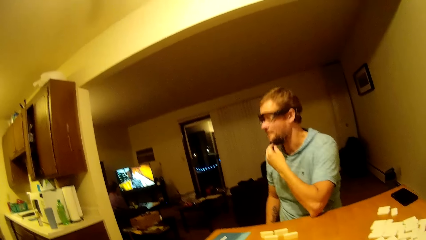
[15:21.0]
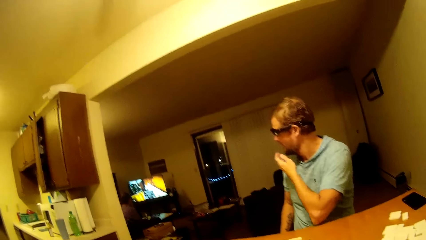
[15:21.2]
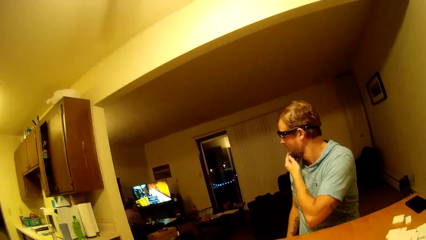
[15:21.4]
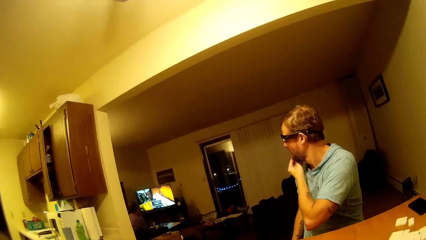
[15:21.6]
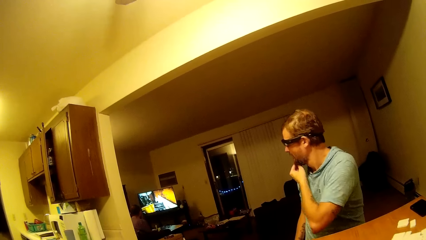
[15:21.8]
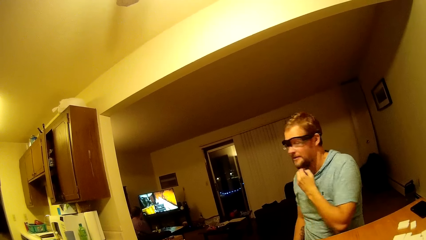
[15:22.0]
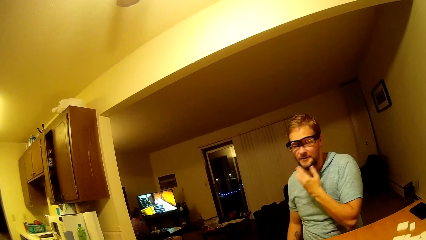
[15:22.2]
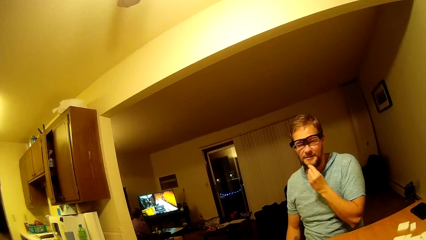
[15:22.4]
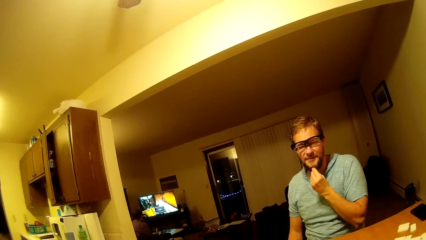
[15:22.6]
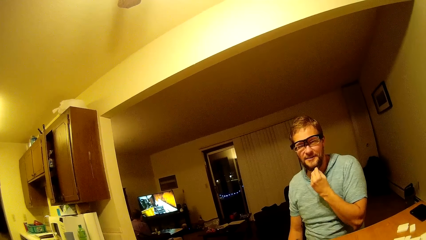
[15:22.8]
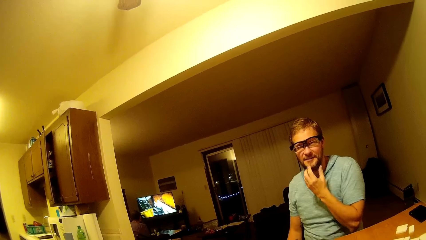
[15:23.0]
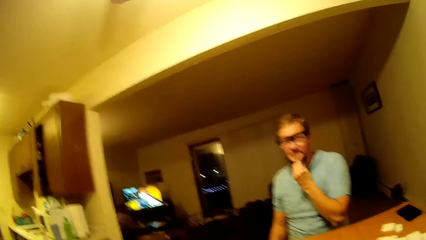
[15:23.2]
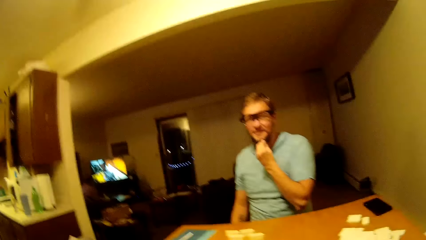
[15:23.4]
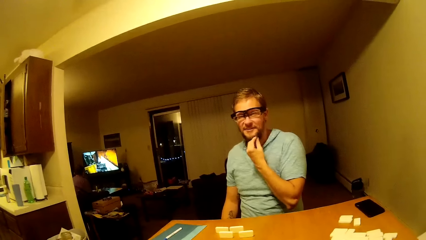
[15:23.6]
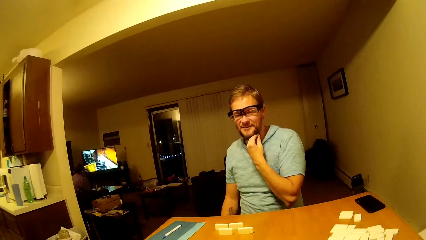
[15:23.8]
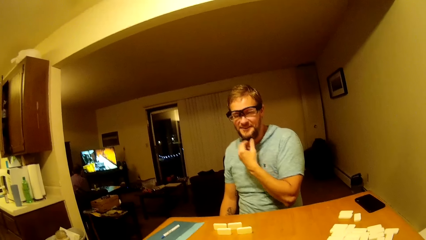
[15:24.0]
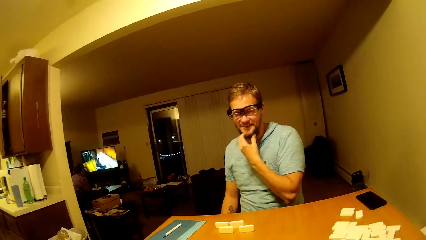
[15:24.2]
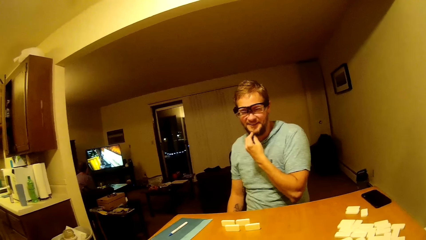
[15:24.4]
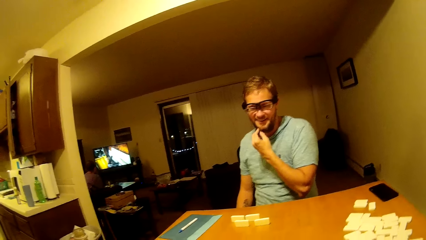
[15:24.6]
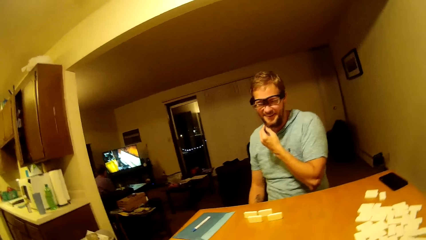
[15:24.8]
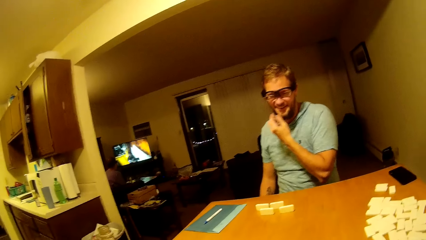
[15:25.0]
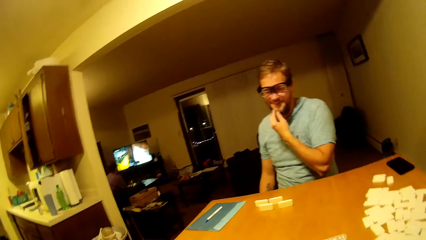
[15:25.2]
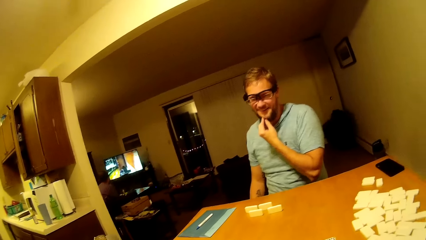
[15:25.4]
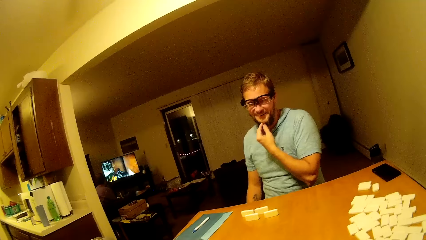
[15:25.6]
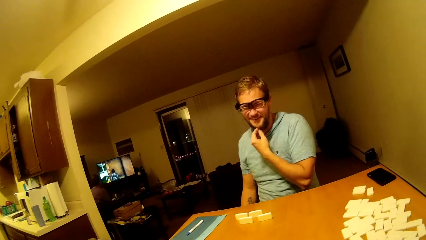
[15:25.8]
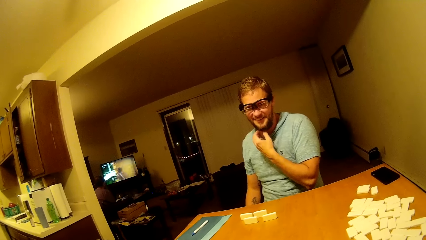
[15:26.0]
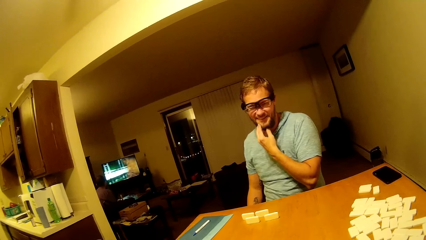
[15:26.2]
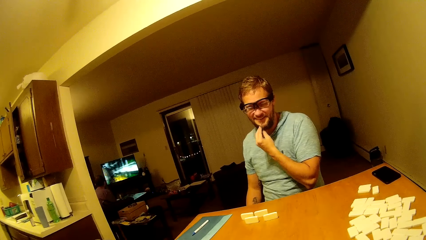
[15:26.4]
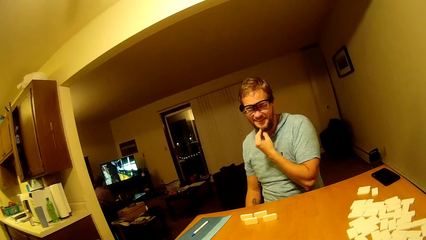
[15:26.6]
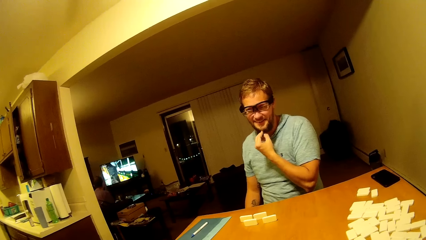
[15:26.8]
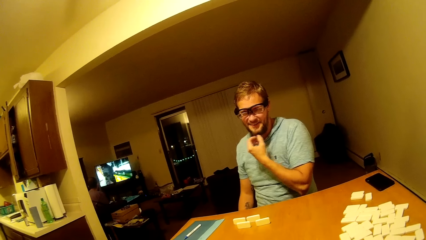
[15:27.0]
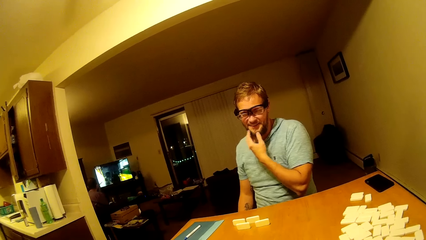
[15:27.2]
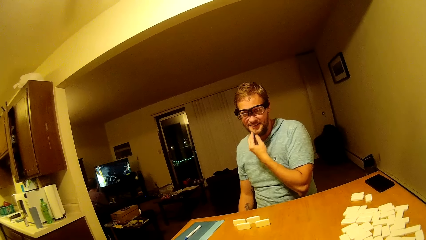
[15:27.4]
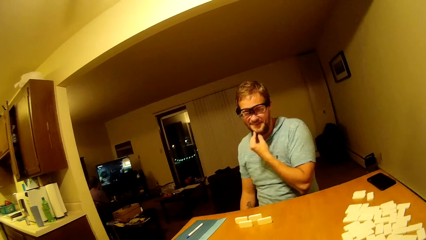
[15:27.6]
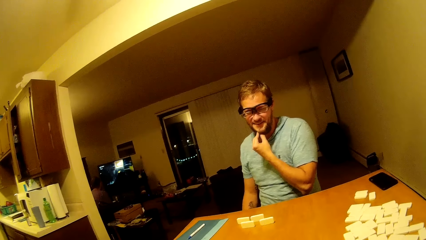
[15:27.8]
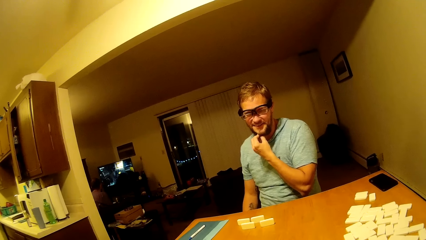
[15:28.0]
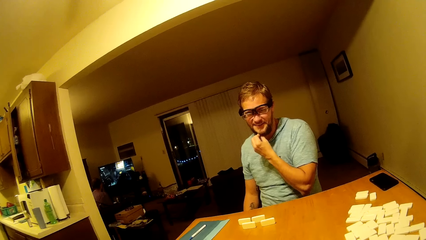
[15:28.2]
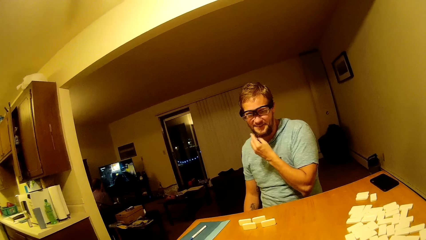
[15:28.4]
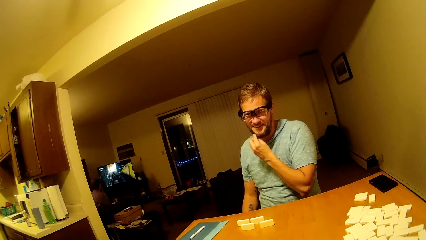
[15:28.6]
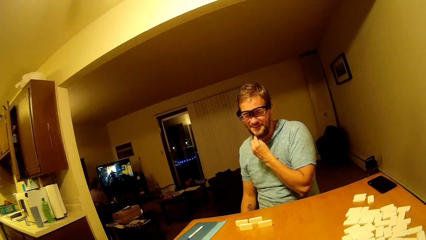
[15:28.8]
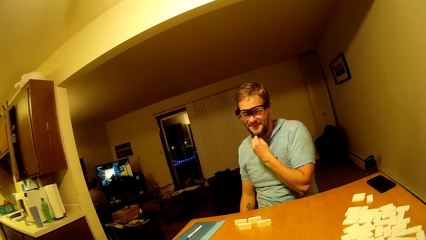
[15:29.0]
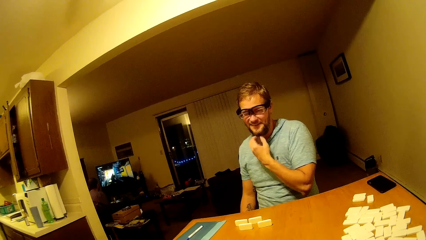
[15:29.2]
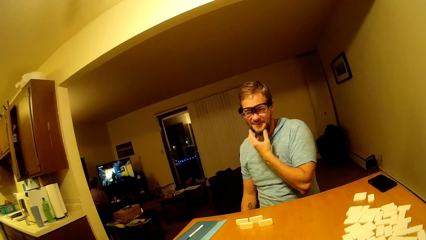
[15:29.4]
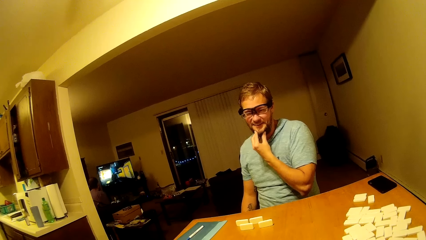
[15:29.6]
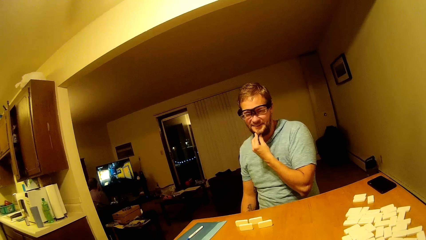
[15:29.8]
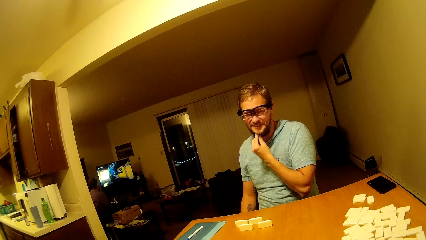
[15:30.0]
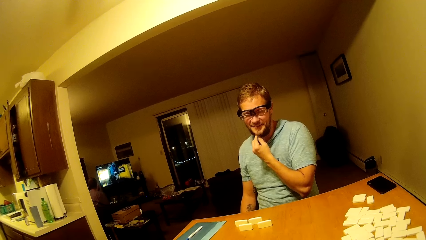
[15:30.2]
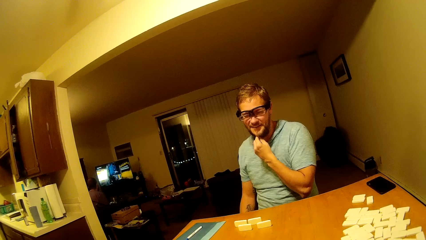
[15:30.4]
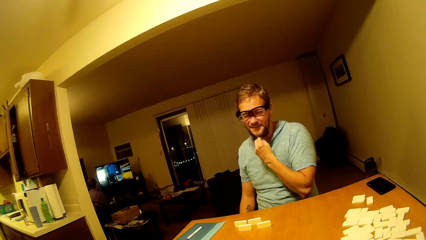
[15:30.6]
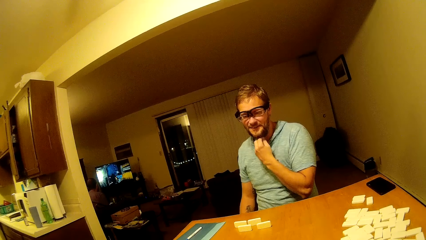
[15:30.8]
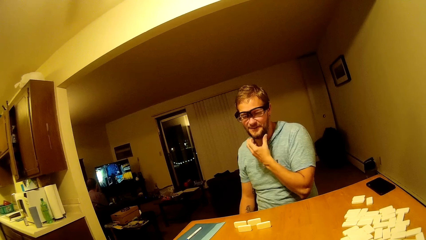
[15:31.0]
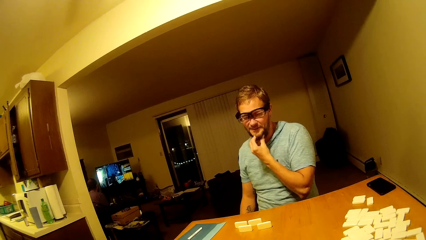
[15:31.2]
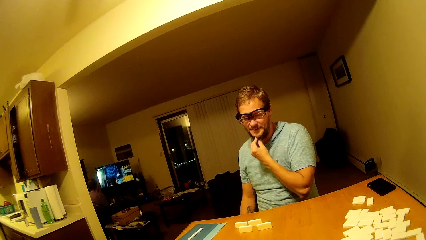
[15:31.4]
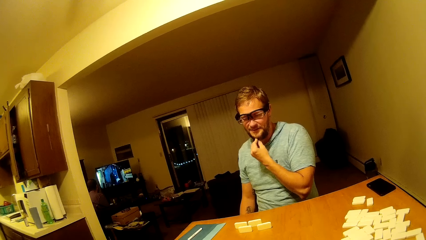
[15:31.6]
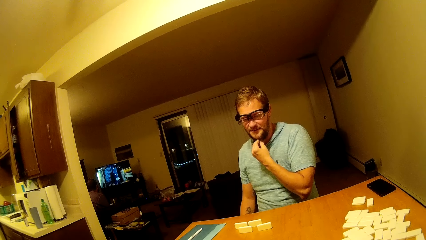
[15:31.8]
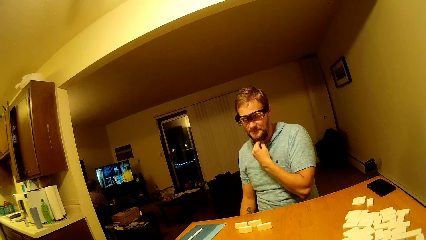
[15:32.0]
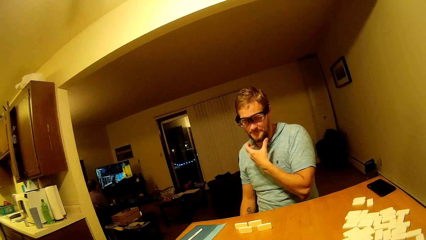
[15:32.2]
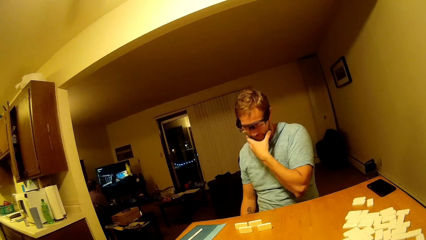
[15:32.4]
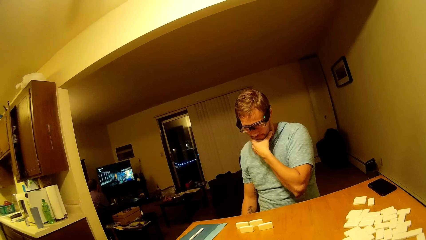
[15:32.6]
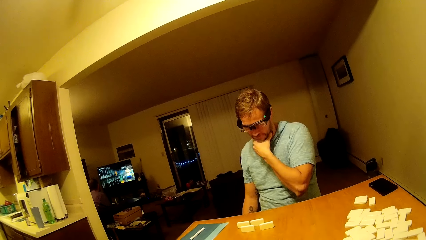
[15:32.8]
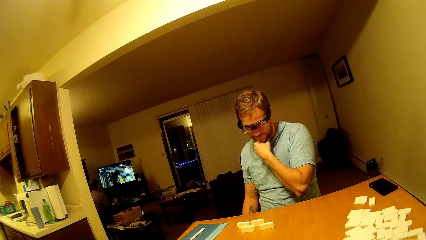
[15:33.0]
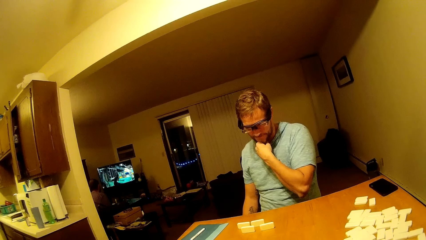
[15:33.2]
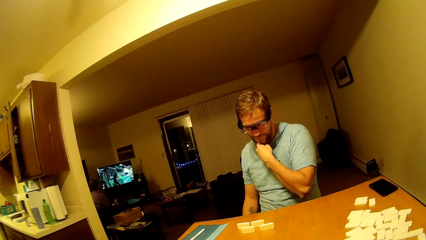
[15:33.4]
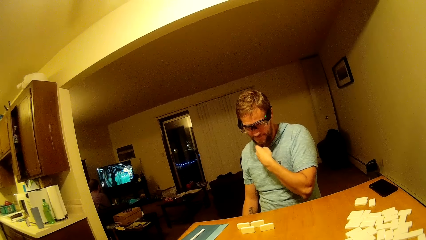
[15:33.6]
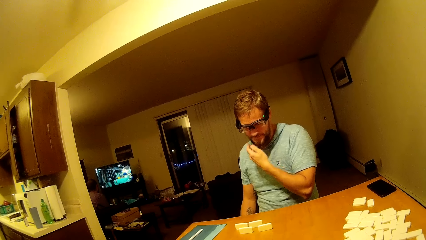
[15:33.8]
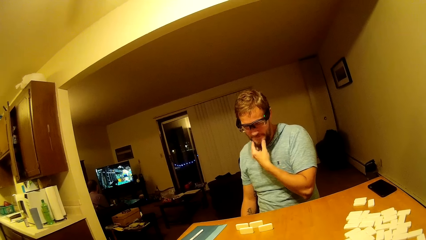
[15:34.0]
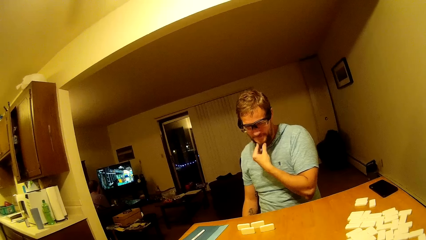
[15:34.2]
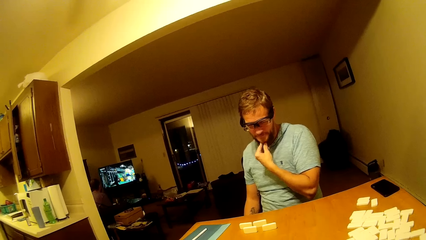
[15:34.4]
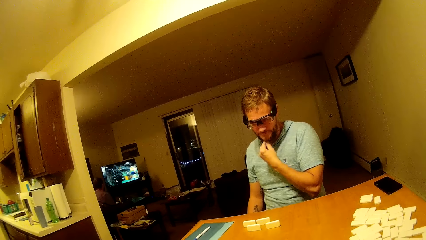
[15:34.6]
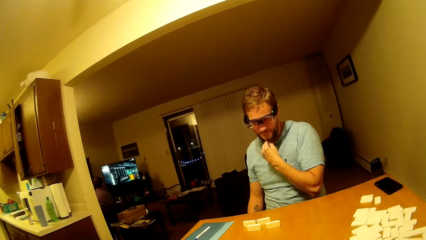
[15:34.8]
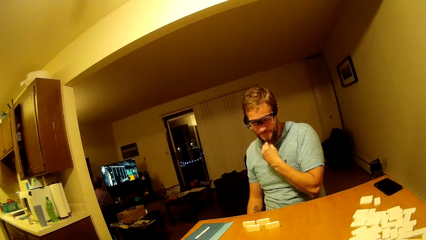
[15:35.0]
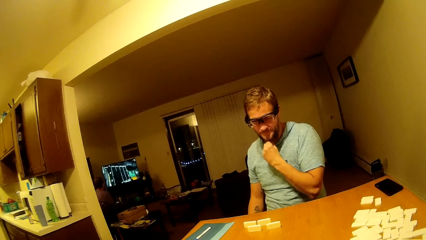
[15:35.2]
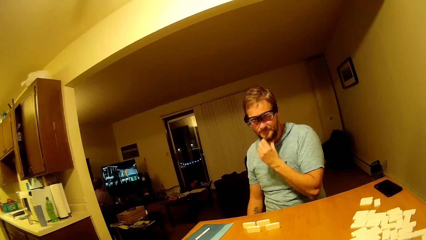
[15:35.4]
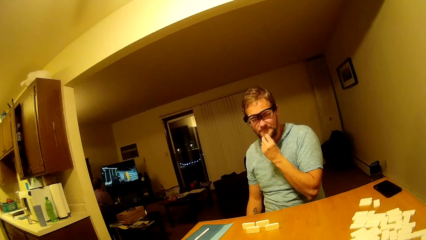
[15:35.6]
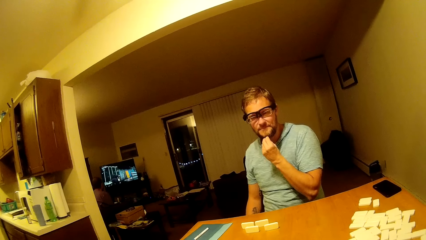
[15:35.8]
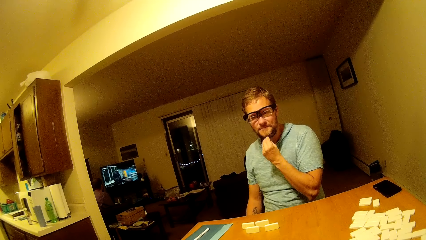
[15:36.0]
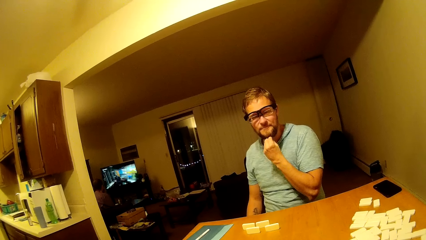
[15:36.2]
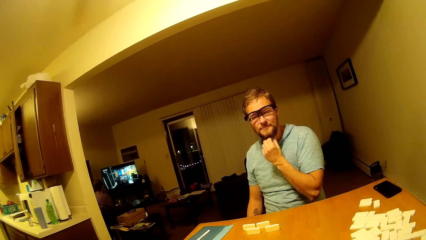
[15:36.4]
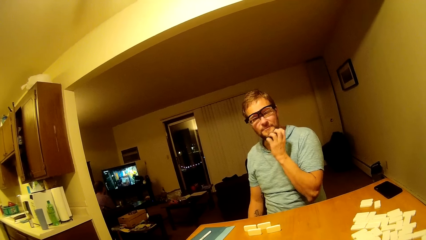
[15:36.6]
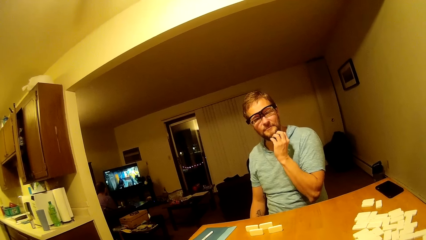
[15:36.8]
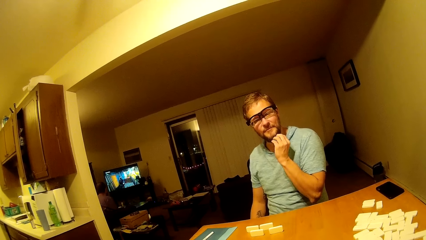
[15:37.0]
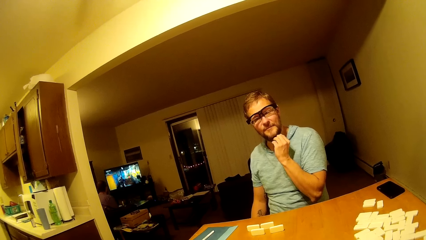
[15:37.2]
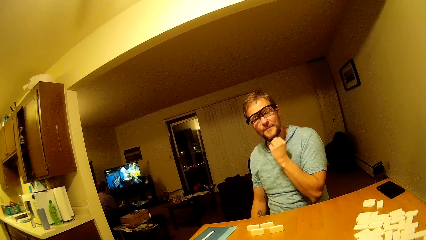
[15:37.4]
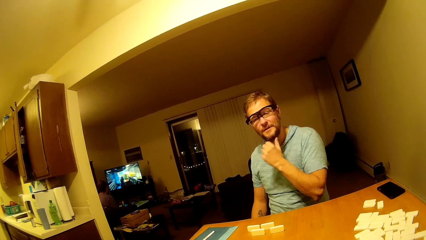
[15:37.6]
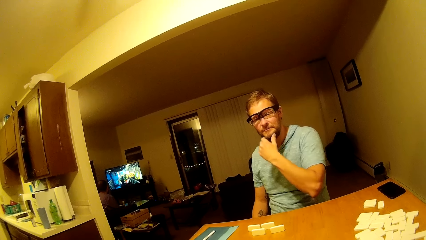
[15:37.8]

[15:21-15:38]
A man touches his beard.
